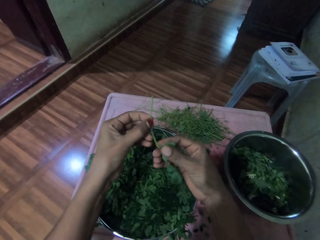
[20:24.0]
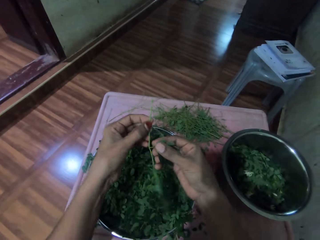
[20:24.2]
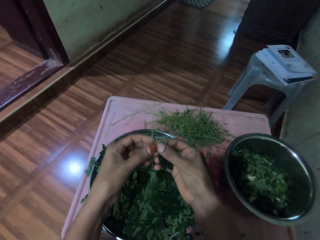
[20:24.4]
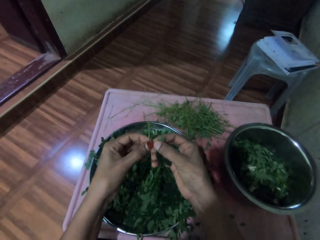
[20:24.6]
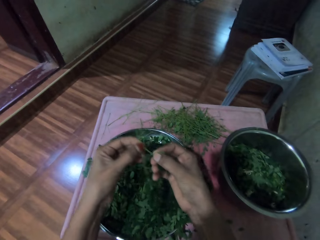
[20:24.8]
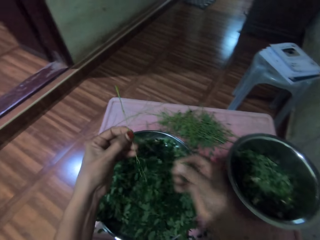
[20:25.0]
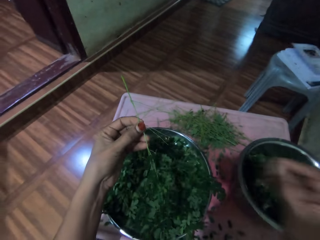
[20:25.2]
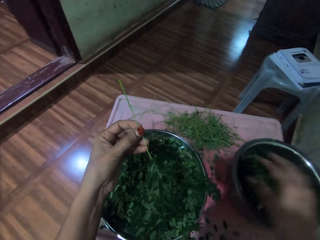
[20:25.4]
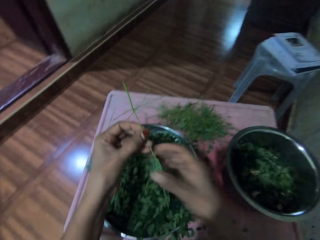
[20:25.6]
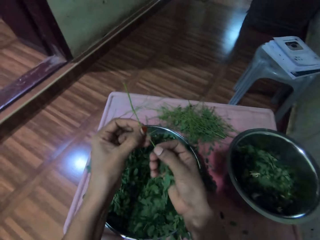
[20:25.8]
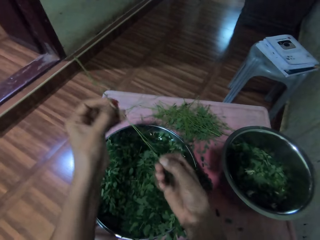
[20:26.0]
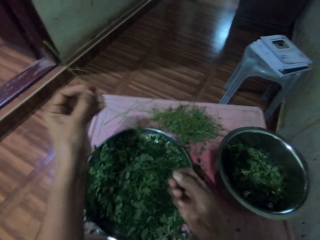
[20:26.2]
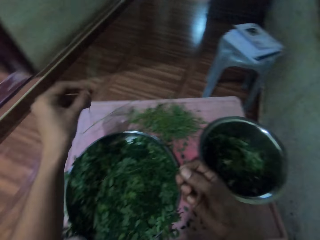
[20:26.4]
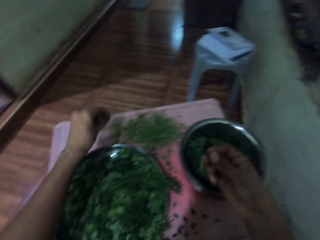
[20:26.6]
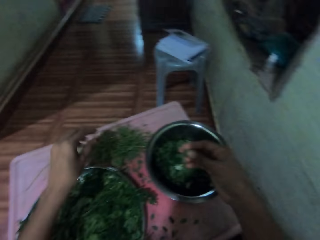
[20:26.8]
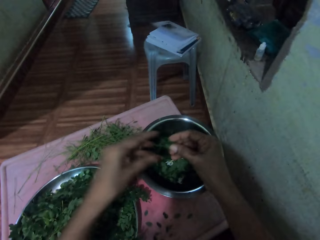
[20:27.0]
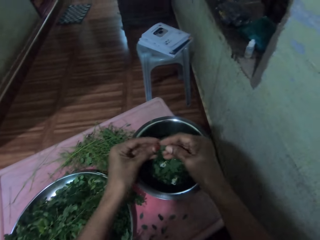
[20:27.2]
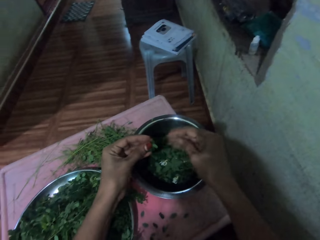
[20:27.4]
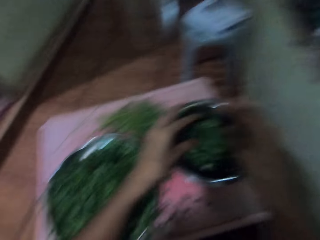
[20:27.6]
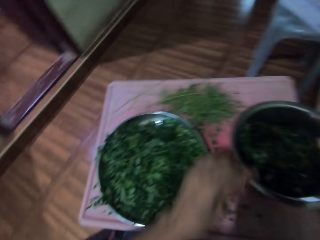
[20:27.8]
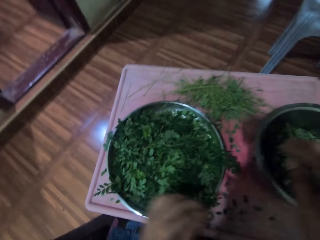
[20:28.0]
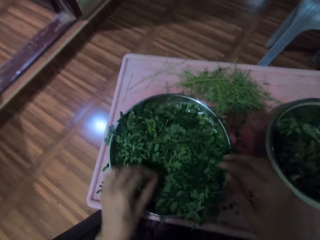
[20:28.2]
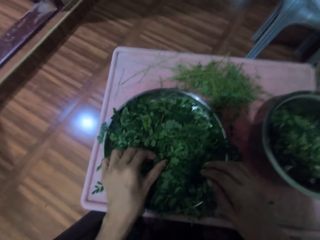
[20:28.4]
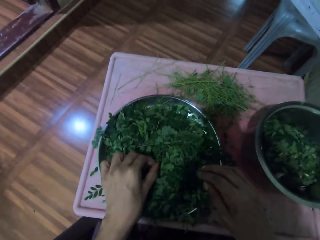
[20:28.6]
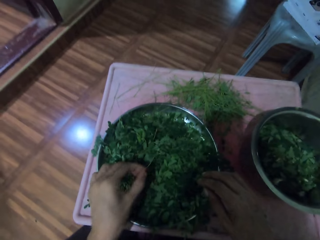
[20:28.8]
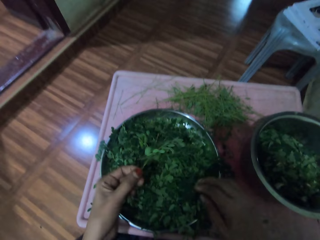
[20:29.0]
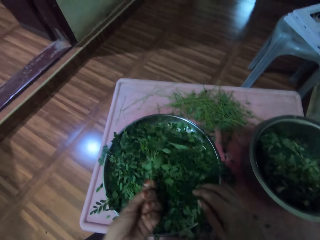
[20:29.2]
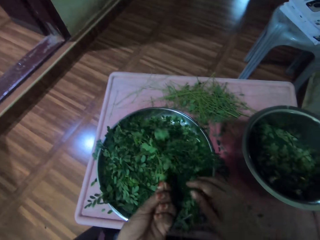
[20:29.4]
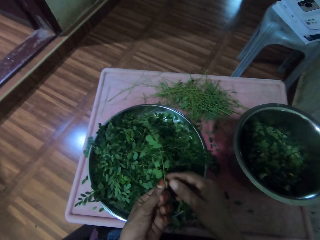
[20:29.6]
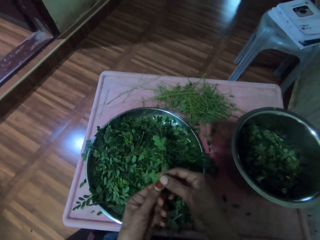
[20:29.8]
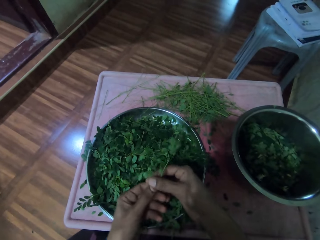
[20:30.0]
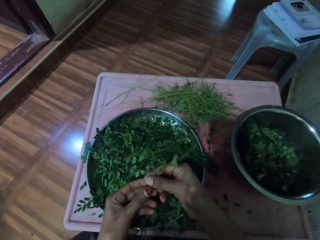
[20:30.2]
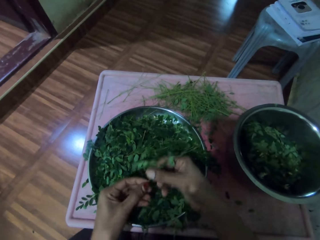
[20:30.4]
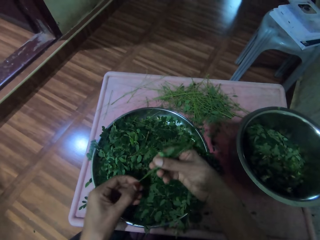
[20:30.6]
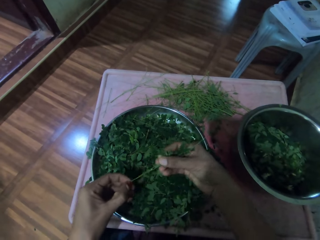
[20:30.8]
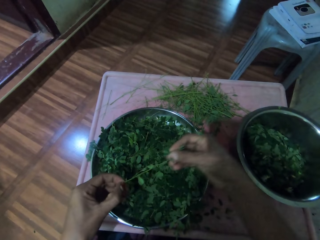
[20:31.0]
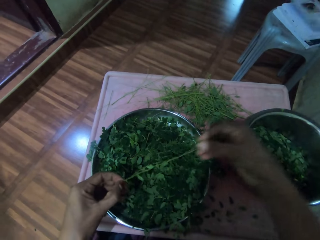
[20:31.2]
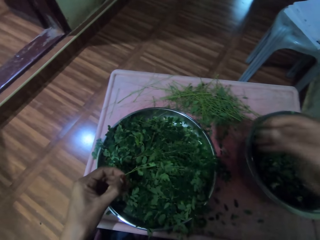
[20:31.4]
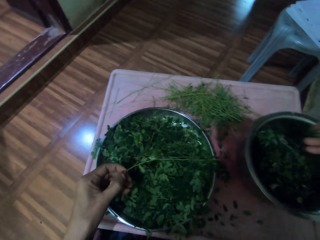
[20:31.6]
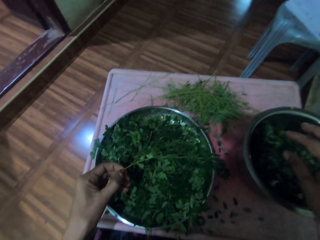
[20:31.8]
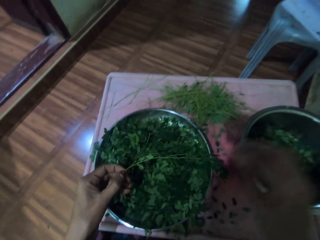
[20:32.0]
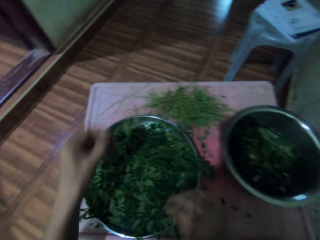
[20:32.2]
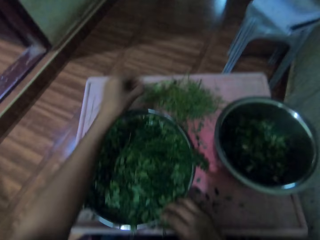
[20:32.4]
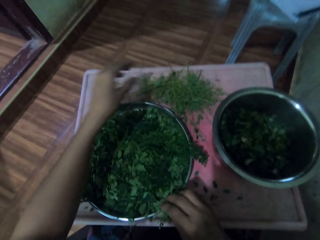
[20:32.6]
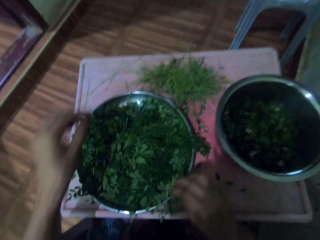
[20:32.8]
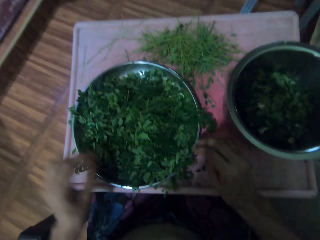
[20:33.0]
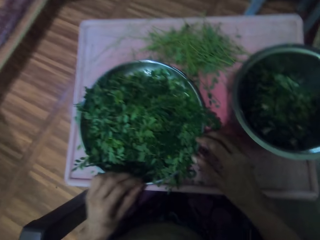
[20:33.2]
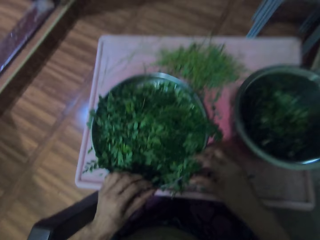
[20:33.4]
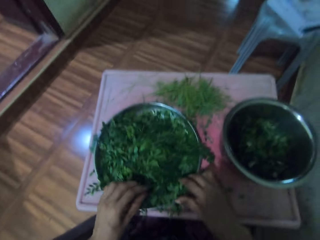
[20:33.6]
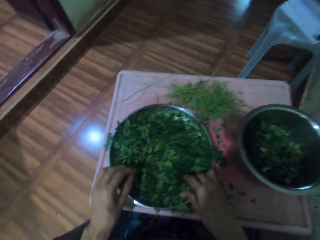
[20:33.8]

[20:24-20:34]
The camera wearer prepares the vegetable. They put vegetables in a bowl. They prepare the vegetable. They place the vegetable stem on the table. They prepare the vegetable. They put vegetables in the bowl. They take the vegetable. They destem the vegetable. They put vegetables in the bowl. They place the vegetable stem on the table.

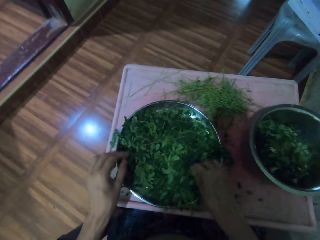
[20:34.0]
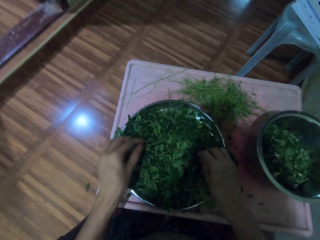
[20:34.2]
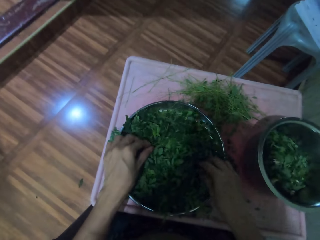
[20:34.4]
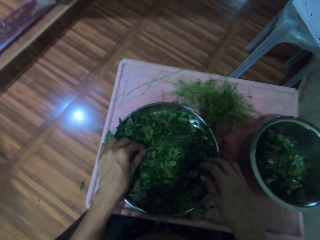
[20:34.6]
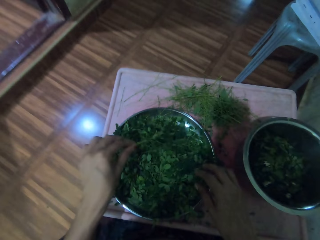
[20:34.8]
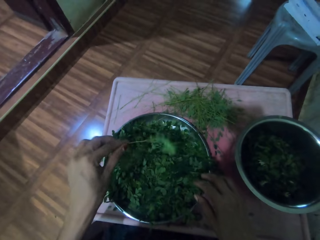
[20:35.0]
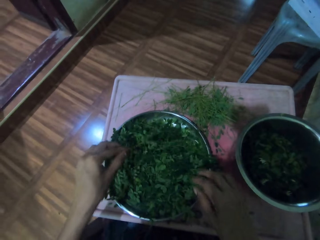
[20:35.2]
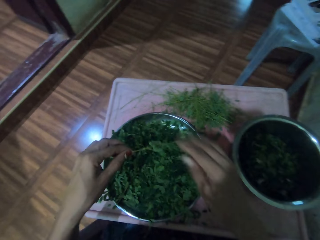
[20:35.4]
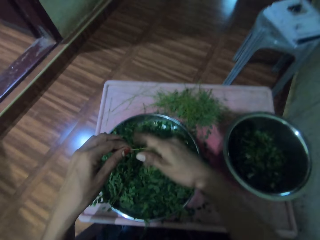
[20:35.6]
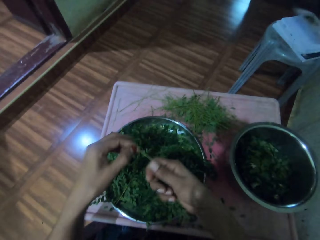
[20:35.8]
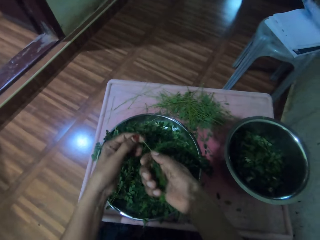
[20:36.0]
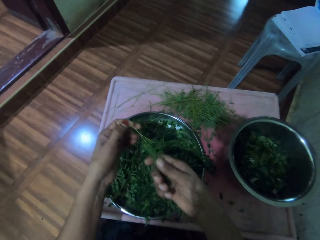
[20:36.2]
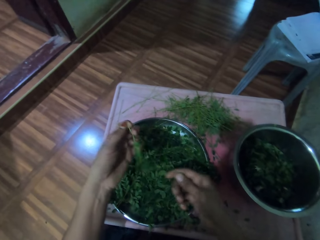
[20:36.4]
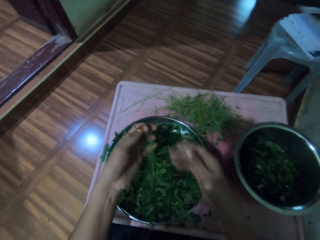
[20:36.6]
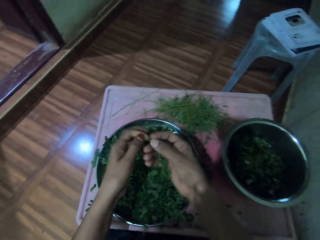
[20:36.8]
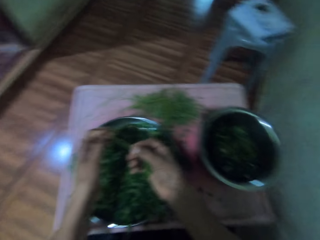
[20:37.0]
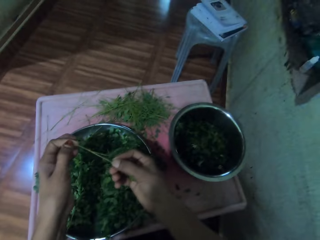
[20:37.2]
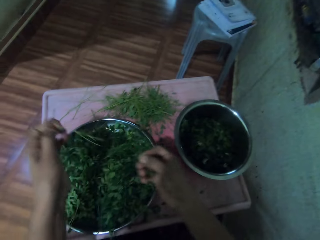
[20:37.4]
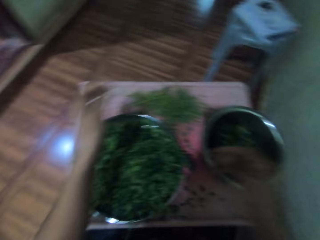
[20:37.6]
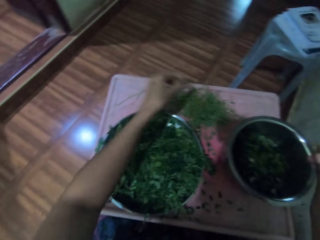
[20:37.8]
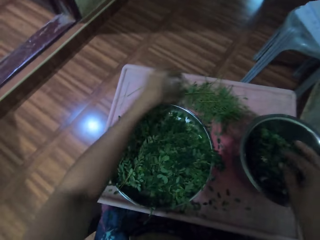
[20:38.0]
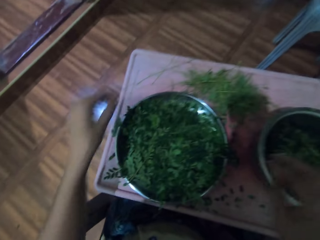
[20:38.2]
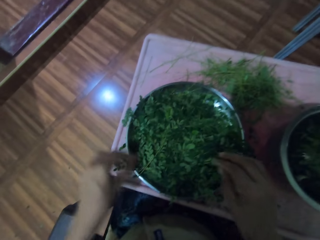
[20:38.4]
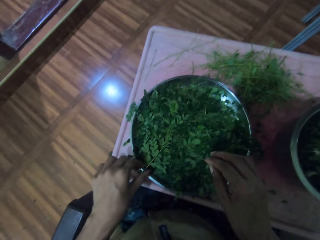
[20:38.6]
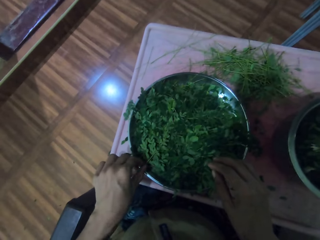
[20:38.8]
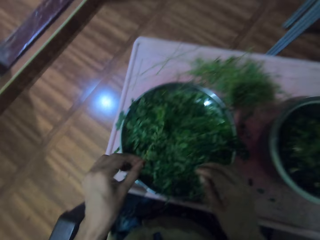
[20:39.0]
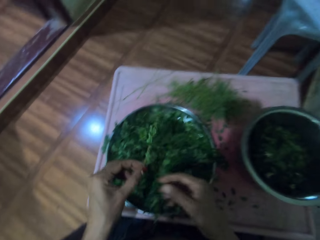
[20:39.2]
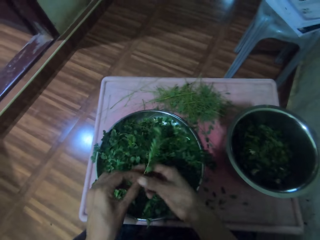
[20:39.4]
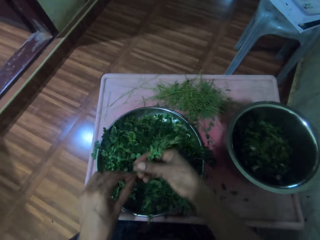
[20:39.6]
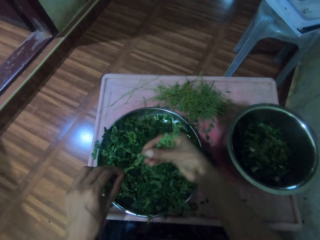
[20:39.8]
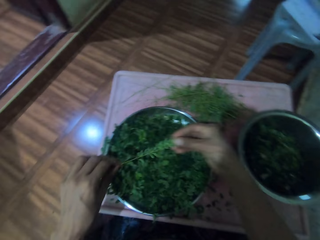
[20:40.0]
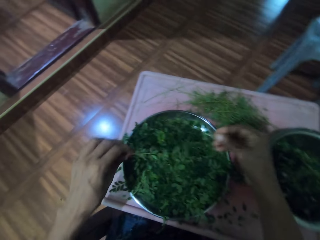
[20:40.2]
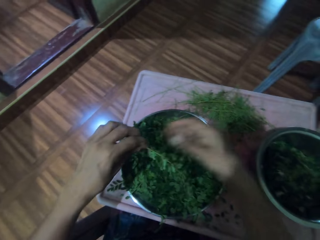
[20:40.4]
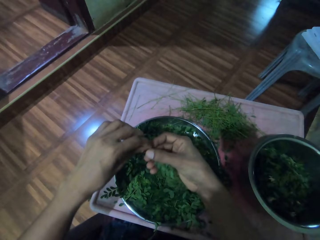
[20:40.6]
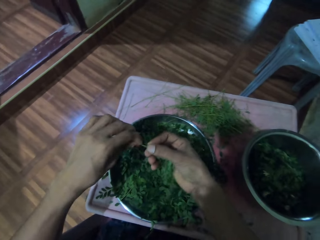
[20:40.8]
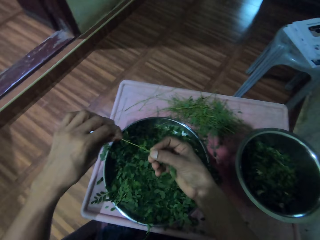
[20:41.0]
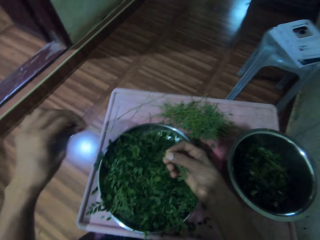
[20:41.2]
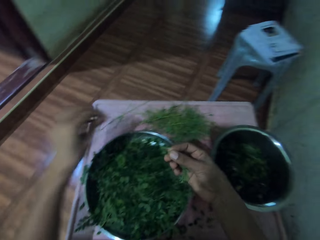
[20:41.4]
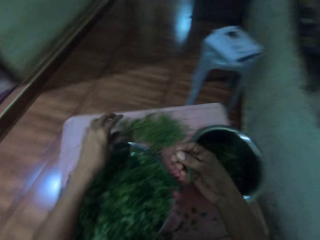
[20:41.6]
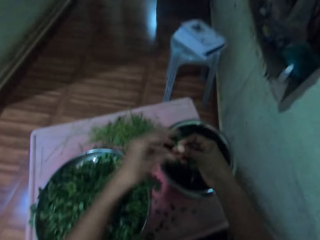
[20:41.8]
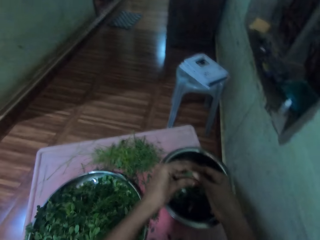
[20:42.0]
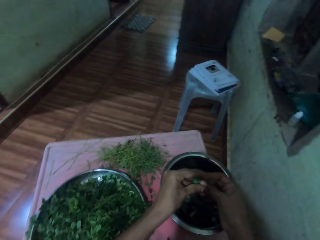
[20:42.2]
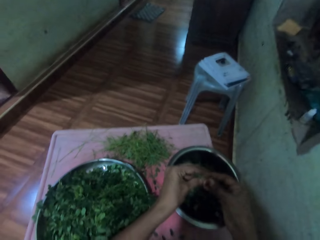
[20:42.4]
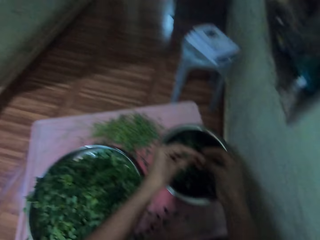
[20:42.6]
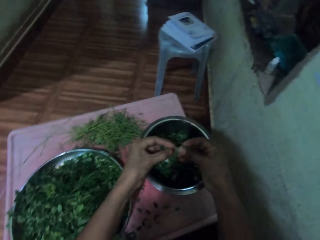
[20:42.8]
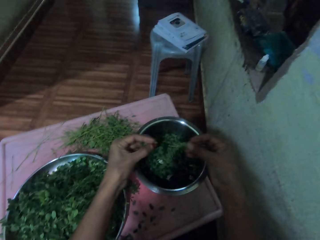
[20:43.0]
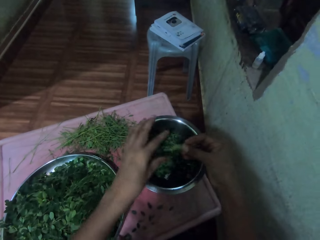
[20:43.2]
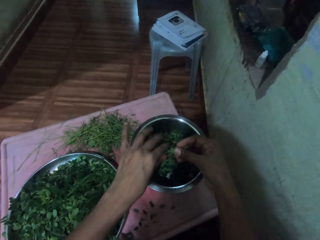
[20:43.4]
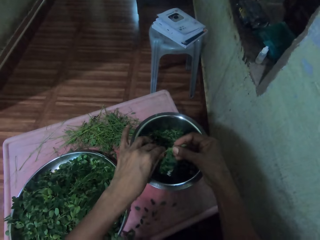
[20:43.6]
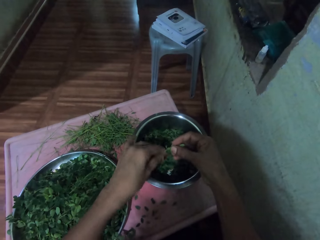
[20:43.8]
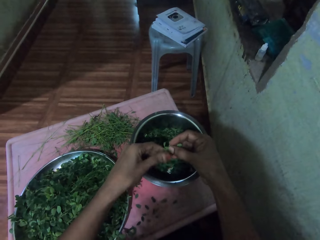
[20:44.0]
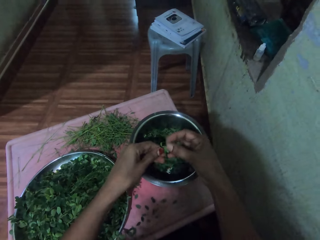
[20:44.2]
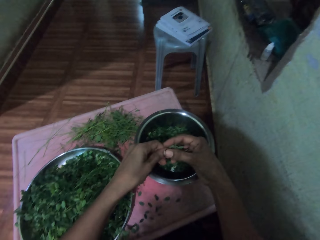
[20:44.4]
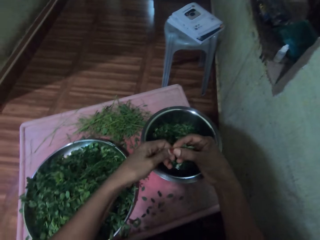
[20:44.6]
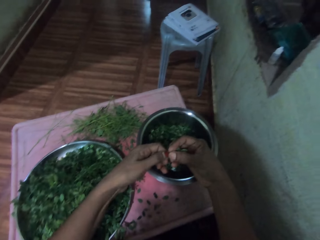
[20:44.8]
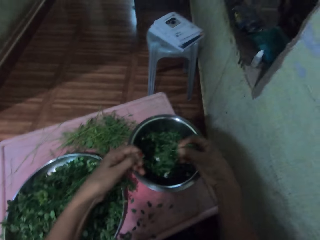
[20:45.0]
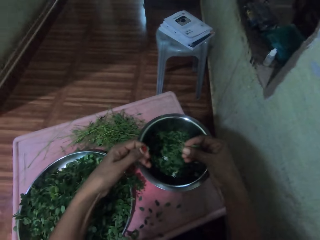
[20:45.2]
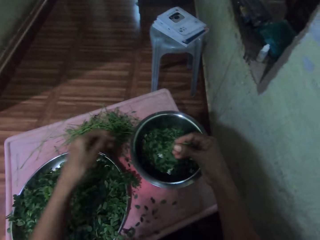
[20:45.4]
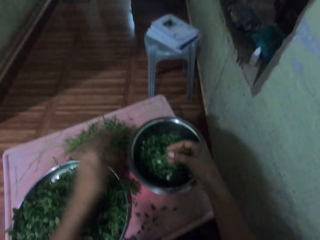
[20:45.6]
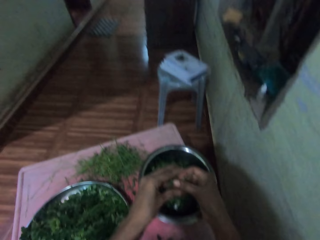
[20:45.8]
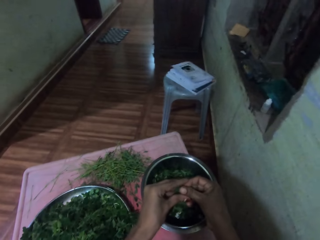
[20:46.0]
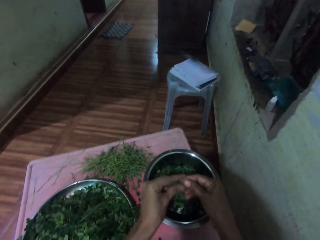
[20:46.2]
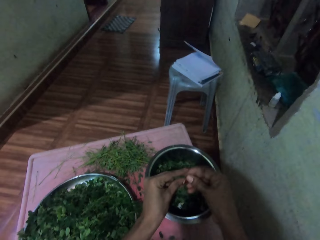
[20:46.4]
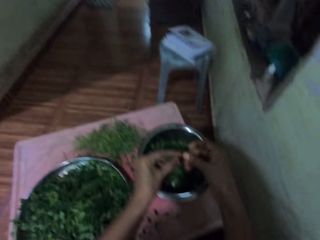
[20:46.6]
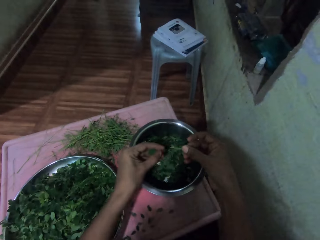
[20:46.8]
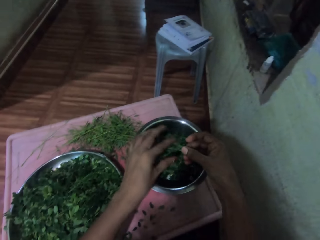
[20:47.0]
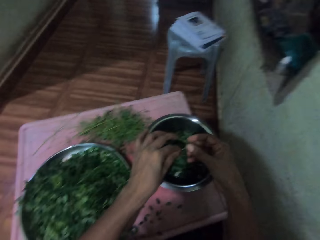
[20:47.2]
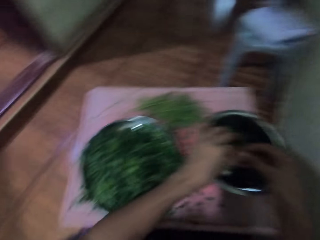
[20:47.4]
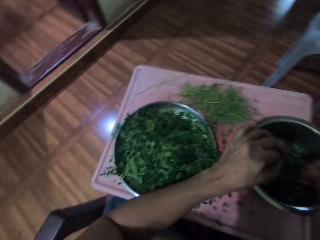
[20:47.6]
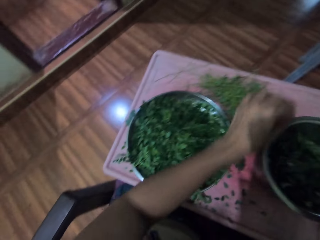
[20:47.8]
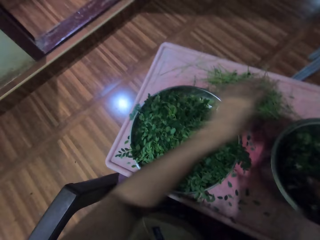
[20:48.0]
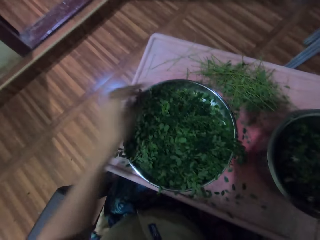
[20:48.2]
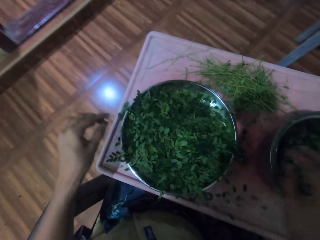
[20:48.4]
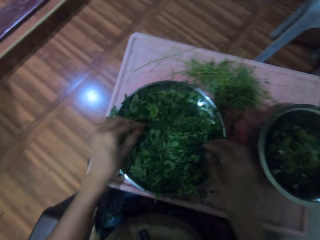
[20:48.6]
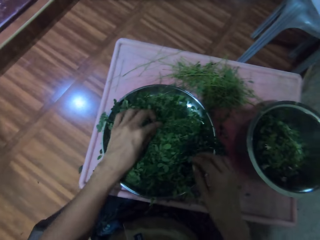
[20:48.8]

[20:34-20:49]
The camera wearer touches a vegetable. They take the vegetable. They wipe the vegetable. They destem the vegetable. They place the vegetable stem on the table. They put vegetables in a bowl. They take the vegetable. They wipe the vegetable. They destem the vegetable. They place the vegetable stem on the table. They prepare the vegetable. They place the vegetable in the bowl. They put down the vegetable stem. They prepare the vegetable. They put vegetables in the bowl. They shift the vegetable stem to the left hand. They put down the vegetable stem.
